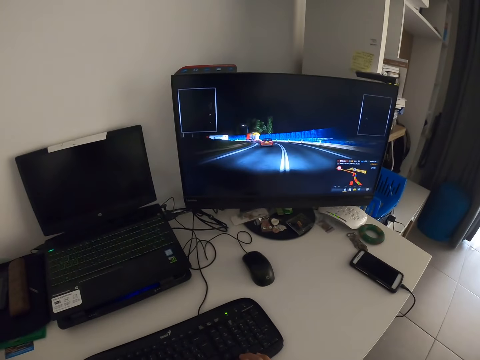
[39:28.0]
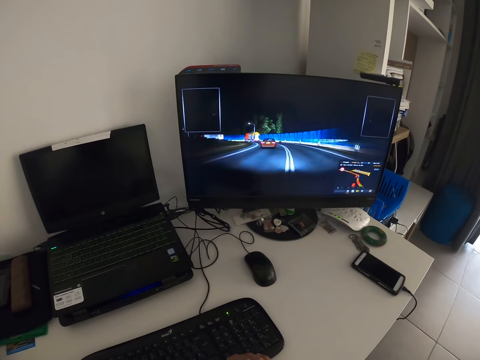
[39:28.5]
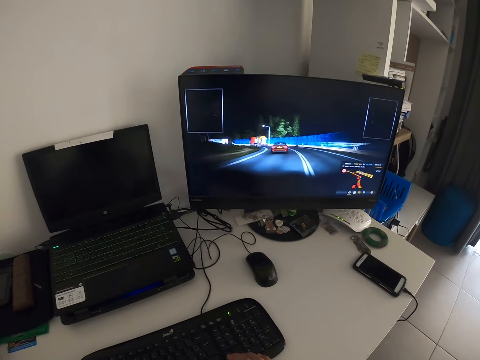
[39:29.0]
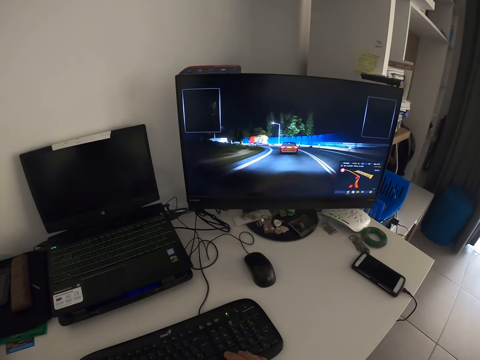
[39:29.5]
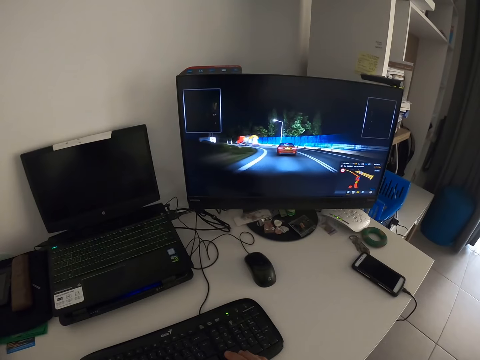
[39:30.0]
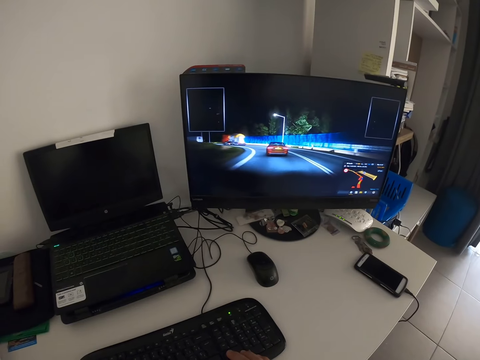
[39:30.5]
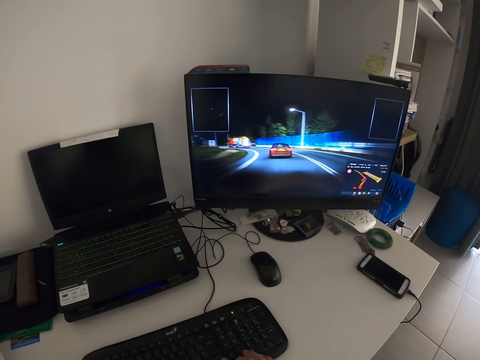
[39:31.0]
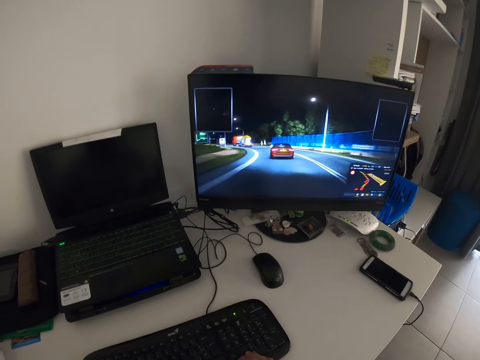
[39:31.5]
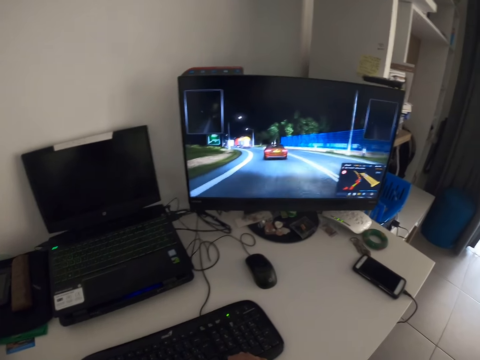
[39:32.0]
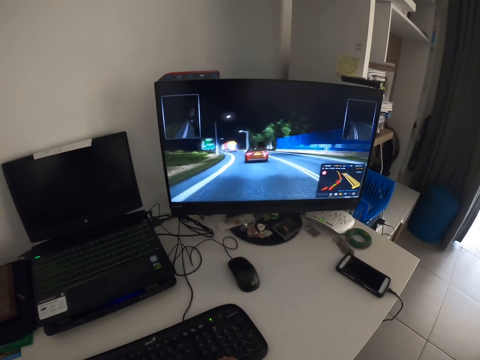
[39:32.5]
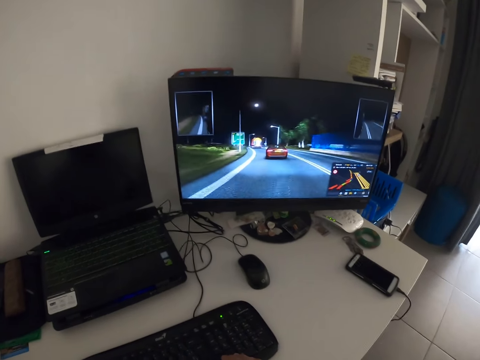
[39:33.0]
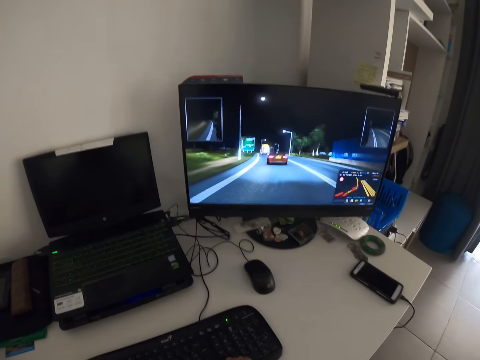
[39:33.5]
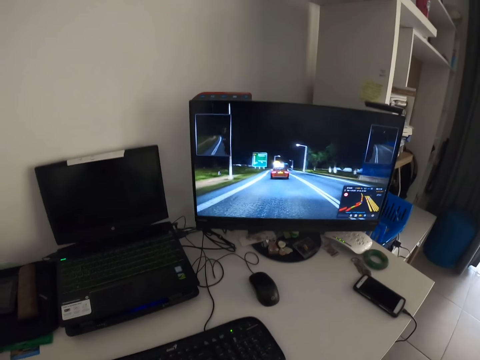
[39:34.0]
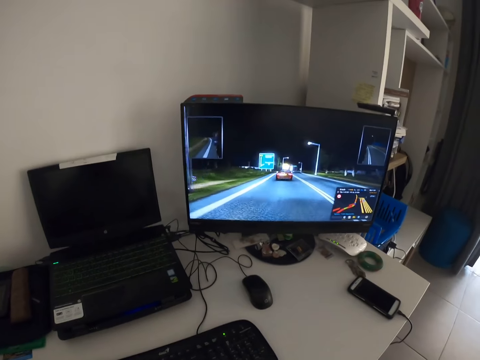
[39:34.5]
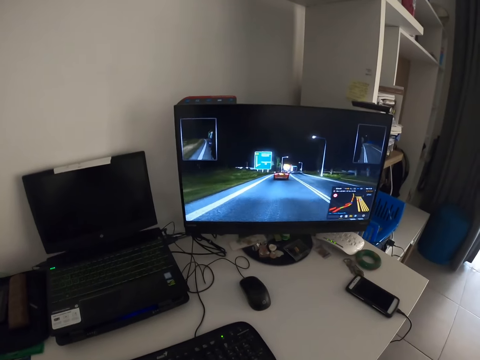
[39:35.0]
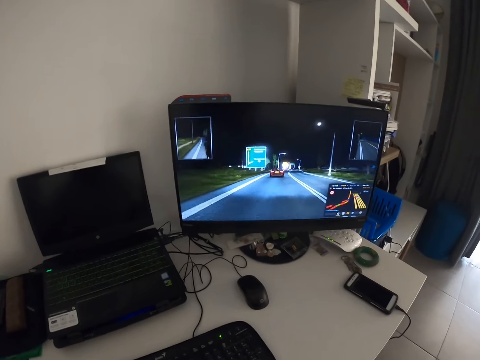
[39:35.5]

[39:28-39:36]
The camera wearer stares at the computer desktop.

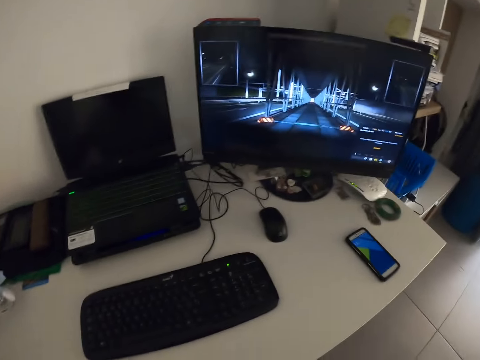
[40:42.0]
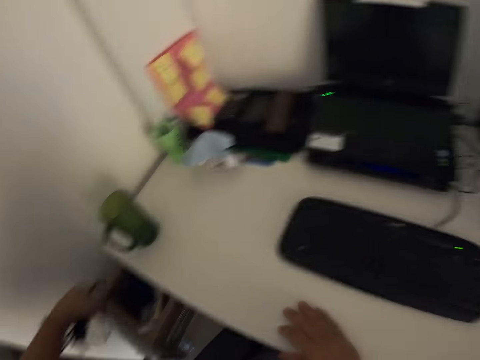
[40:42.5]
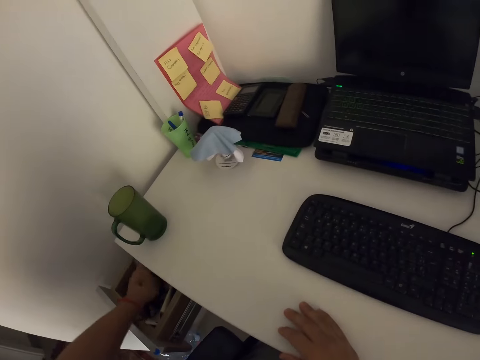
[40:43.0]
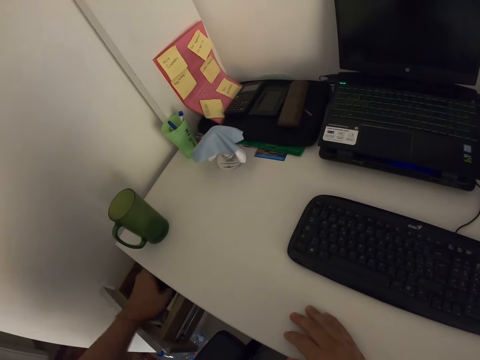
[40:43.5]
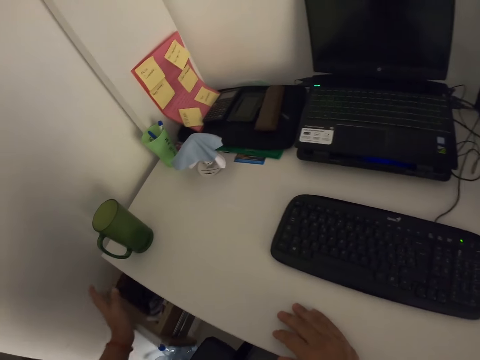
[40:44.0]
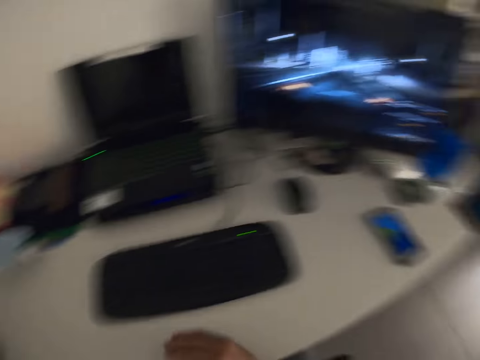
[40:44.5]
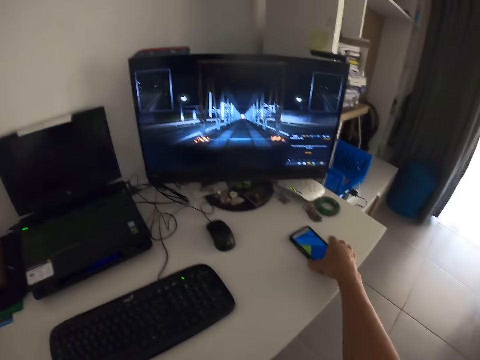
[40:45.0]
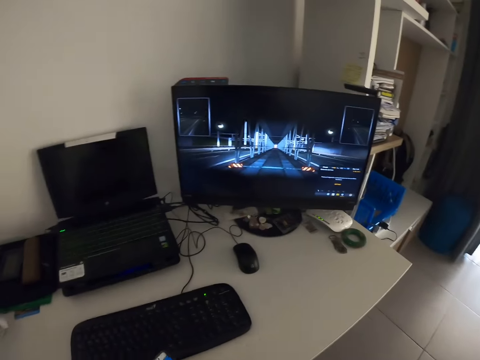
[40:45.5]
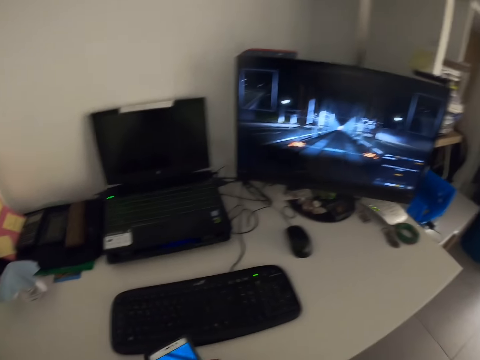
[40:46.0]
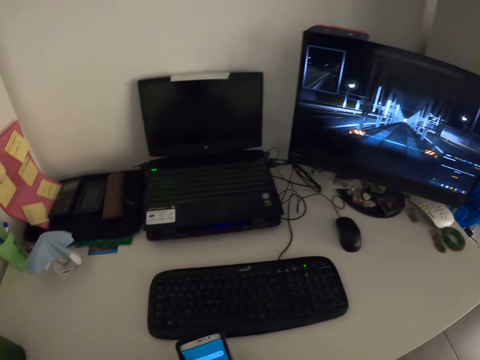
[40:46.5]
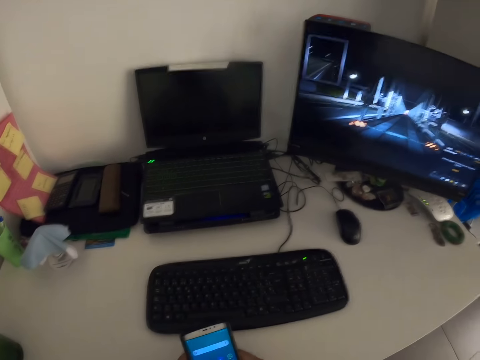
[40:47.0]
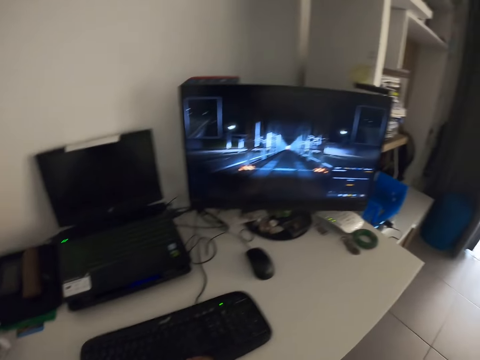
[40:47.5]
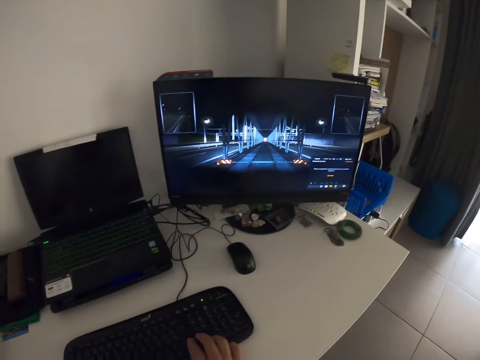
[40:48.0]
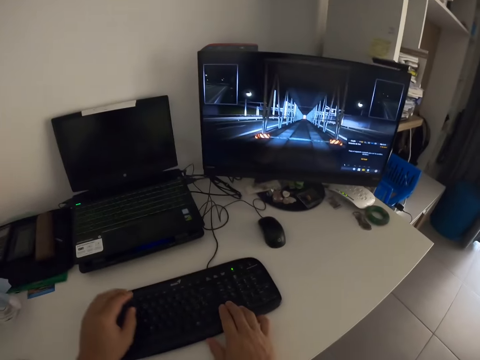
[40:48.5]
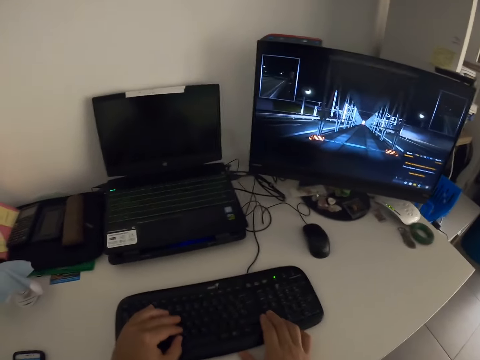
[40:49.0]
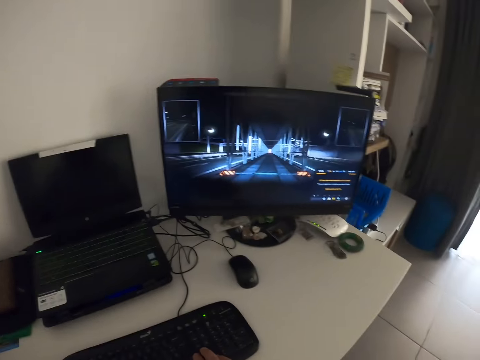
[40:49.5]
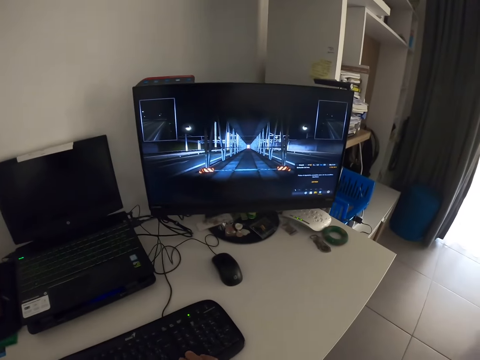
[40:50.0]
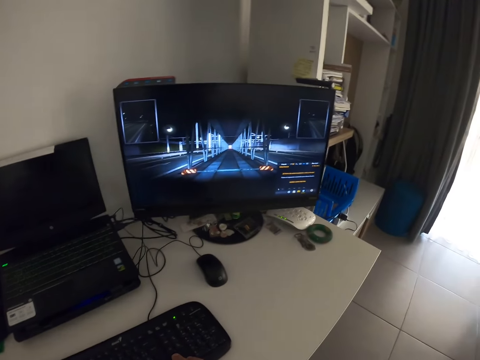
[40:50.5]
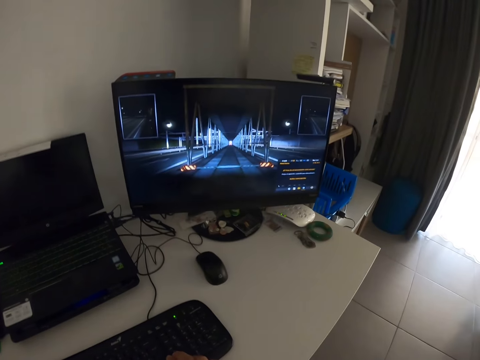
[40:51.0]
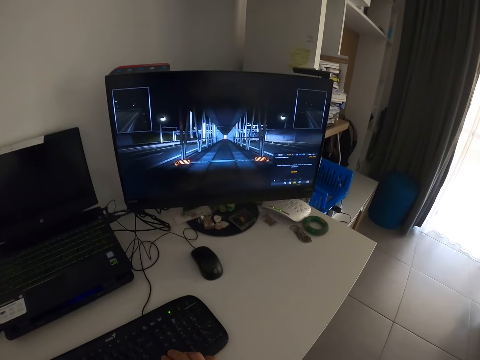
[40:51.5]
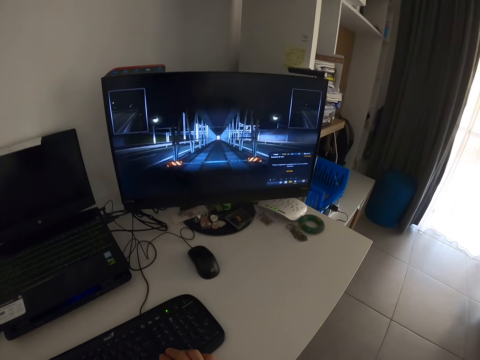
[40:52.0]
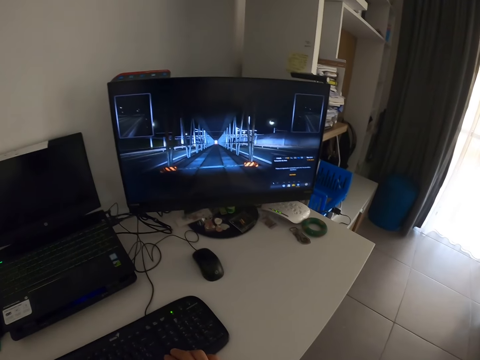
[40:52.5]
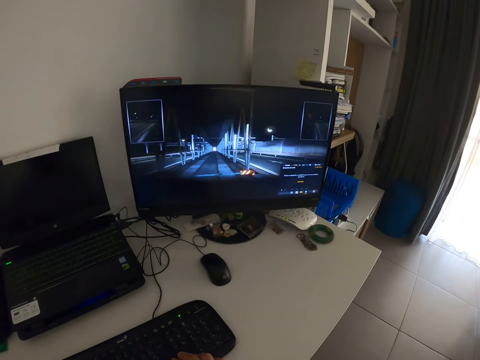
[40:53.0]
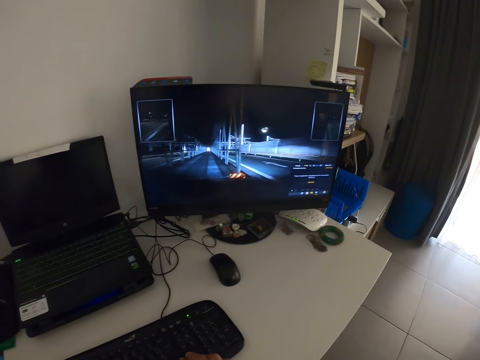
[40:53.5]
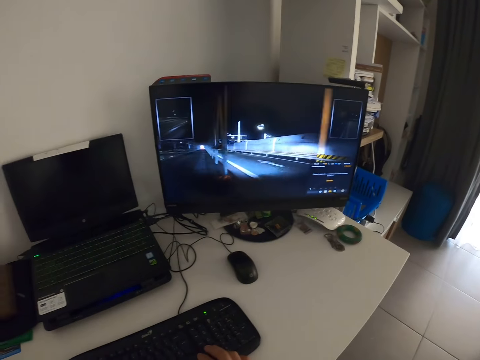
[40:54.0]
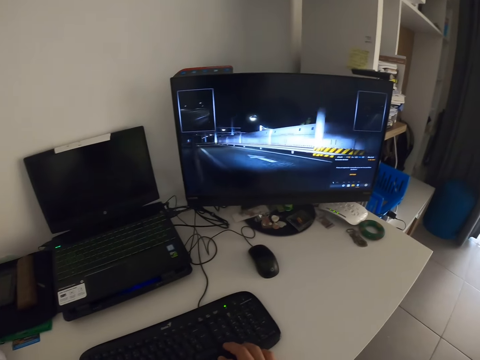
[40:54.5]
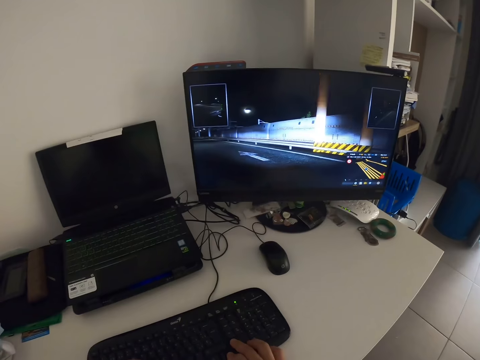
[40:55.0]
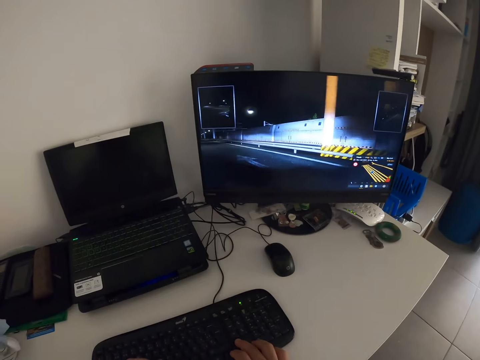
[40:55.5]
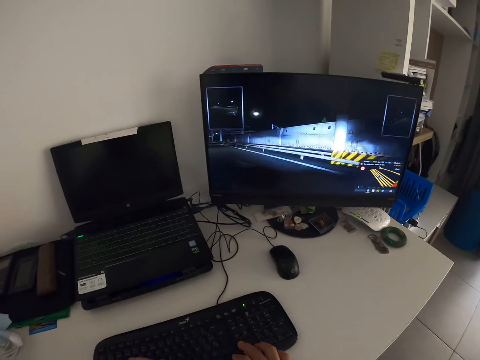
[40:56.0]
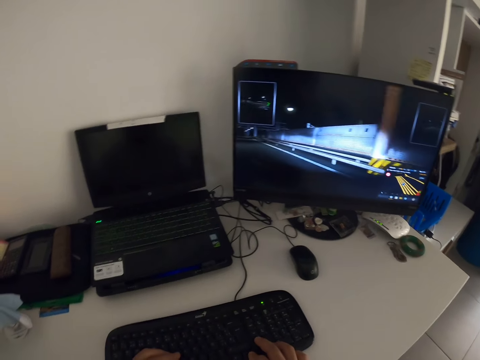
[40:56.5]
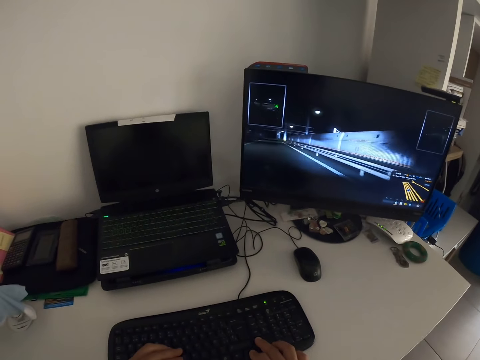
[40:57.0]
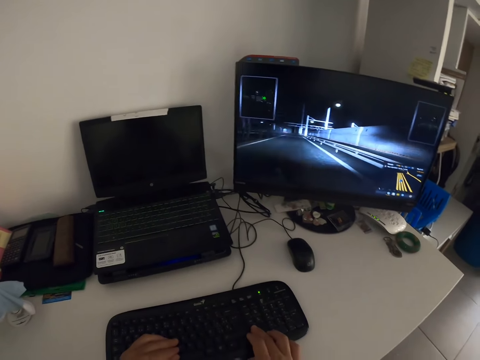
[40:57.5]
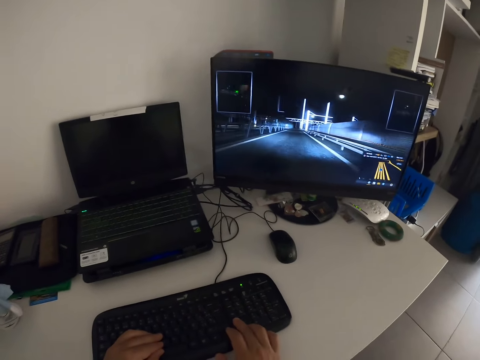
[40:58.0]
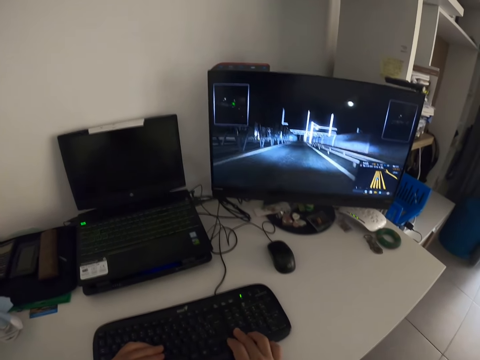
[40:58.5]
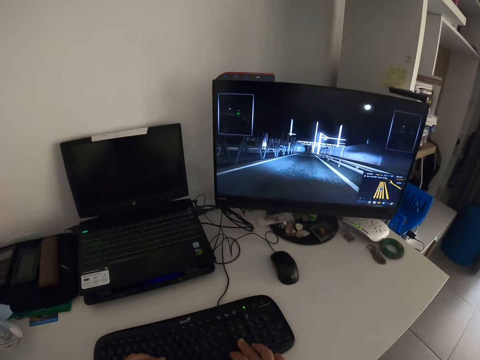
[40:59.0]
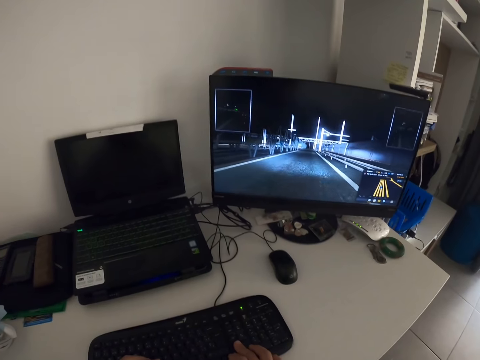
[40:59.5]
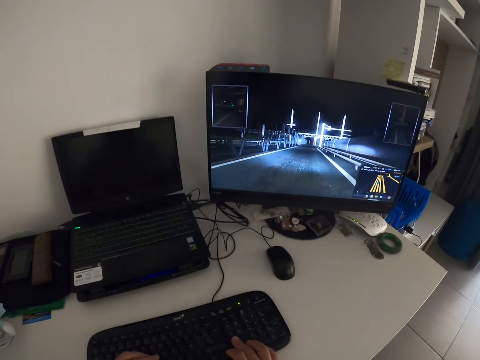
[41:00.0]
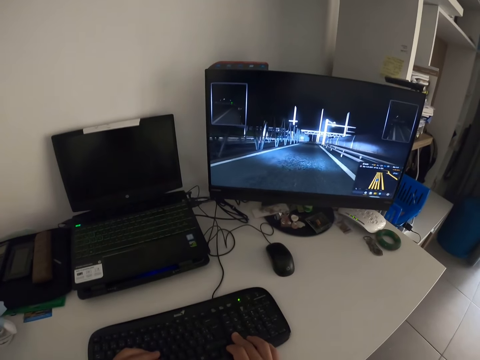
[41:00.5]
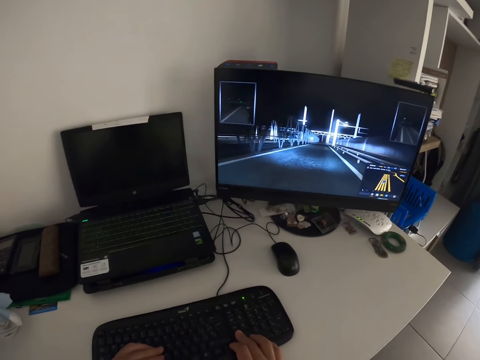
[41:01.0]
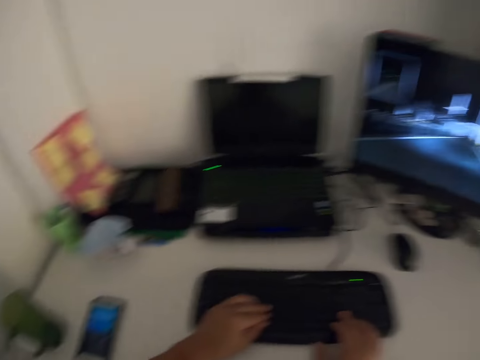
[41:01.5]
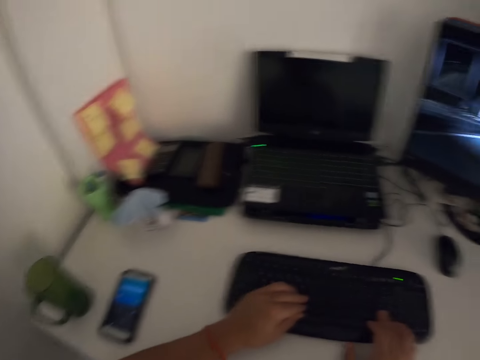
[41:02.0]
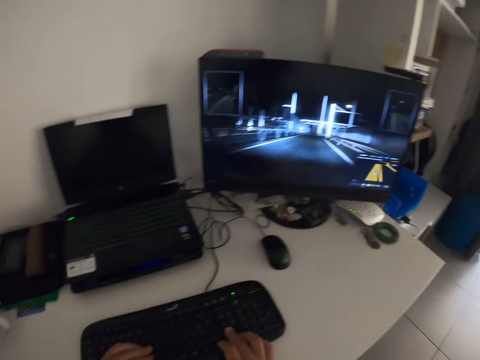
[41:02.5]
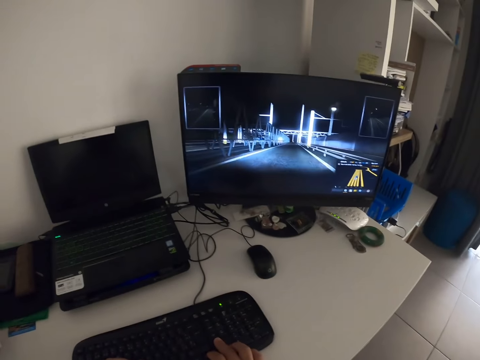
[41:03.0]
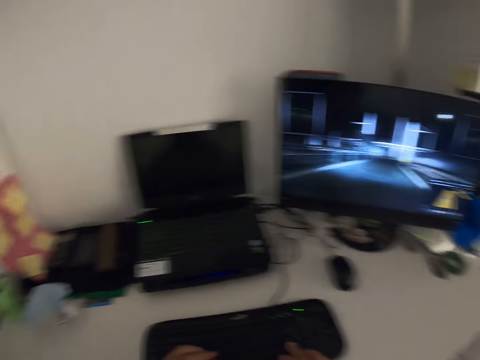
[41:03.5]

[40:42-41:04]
The camera wearer puts the charger in the drawer with his left hand. He closes the drawer. He picks up a phone from the table. He operates the phone. He places his hands on the keyboard. He plays a truck video game on the computer. He plays a game with the computer. He presses his hands on the keyboard. He looks around the room.
